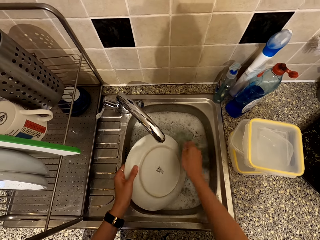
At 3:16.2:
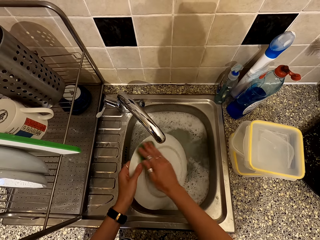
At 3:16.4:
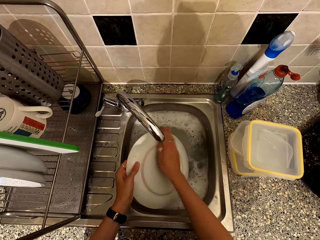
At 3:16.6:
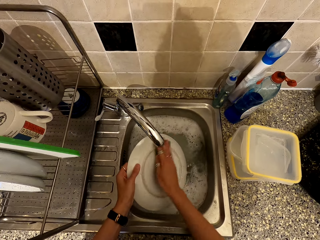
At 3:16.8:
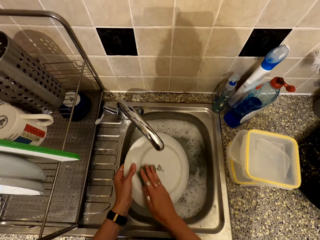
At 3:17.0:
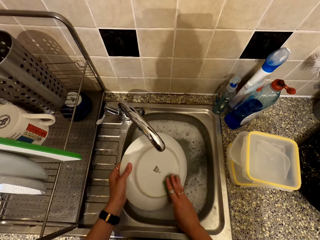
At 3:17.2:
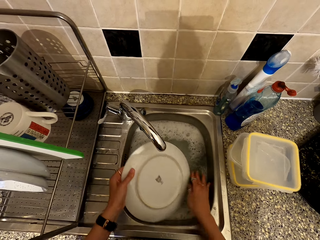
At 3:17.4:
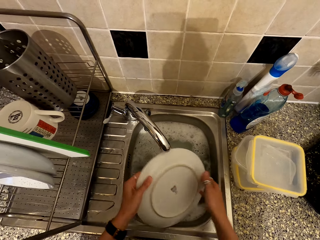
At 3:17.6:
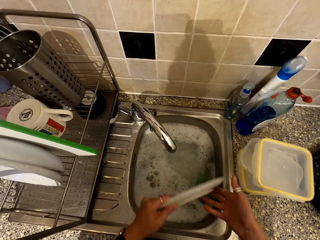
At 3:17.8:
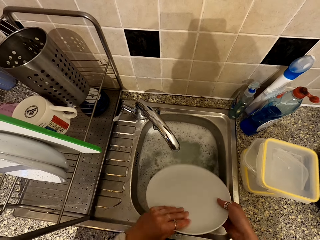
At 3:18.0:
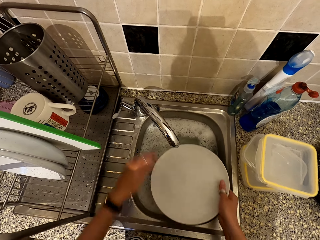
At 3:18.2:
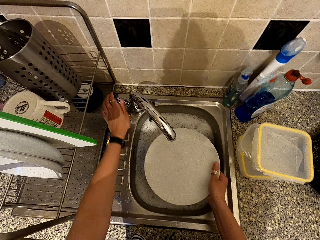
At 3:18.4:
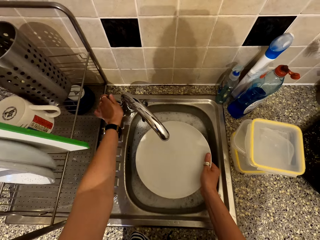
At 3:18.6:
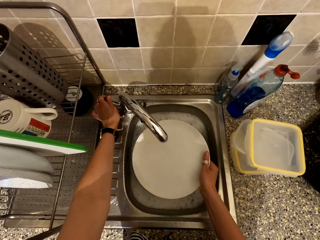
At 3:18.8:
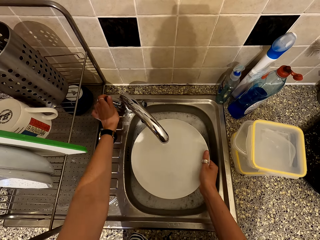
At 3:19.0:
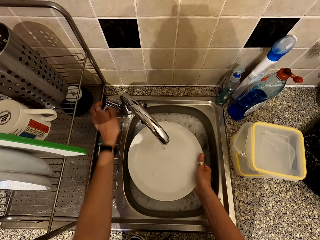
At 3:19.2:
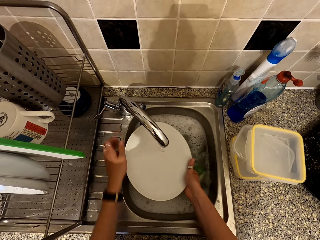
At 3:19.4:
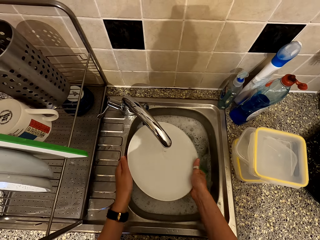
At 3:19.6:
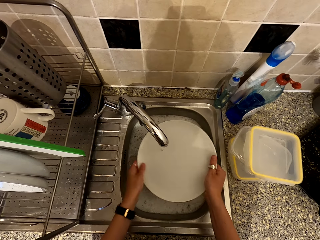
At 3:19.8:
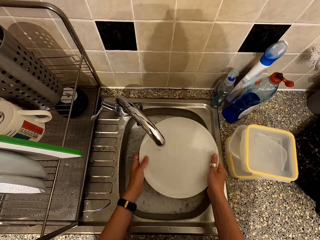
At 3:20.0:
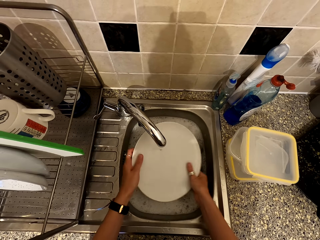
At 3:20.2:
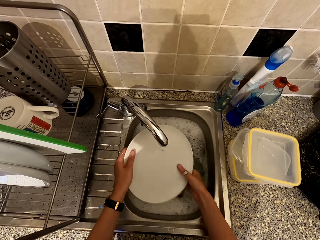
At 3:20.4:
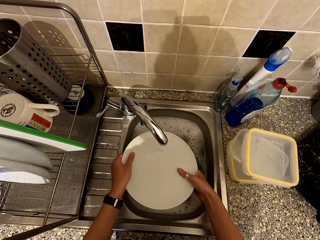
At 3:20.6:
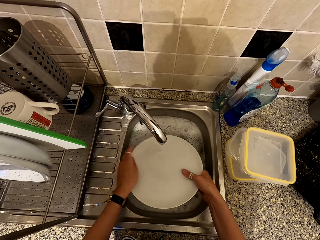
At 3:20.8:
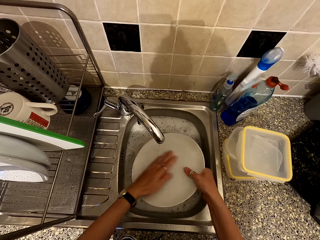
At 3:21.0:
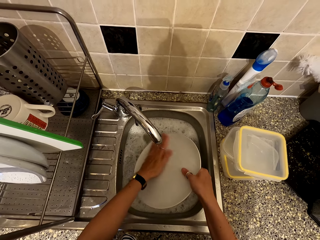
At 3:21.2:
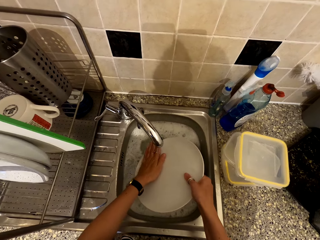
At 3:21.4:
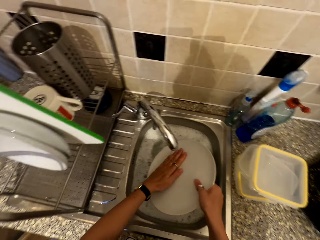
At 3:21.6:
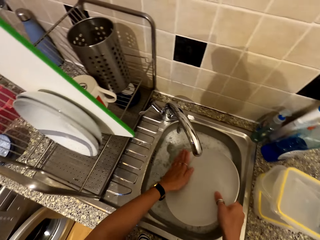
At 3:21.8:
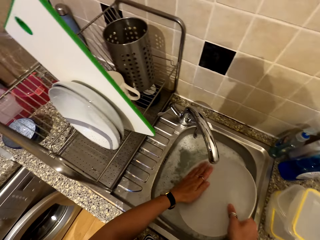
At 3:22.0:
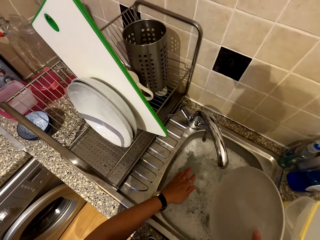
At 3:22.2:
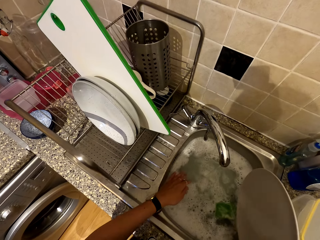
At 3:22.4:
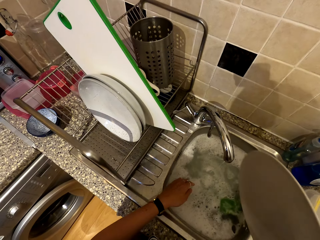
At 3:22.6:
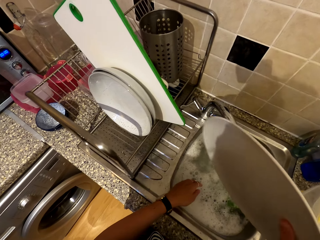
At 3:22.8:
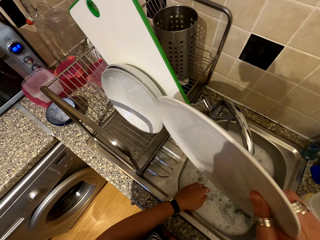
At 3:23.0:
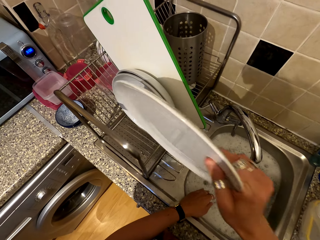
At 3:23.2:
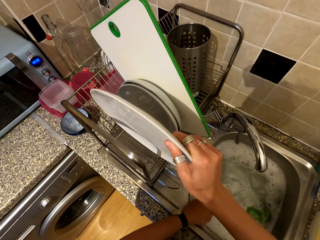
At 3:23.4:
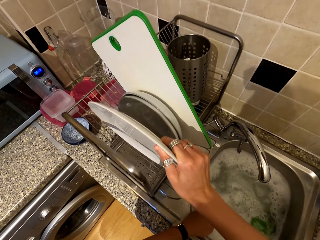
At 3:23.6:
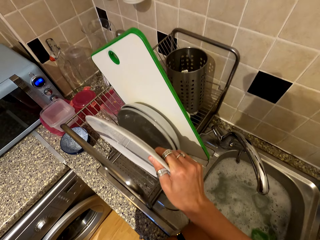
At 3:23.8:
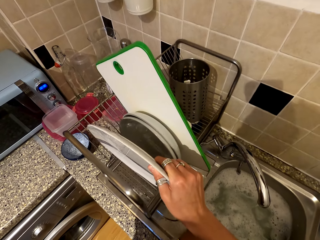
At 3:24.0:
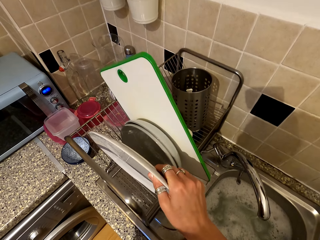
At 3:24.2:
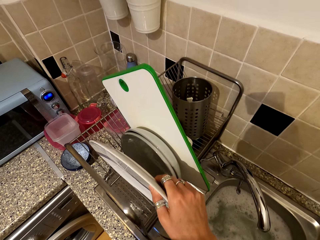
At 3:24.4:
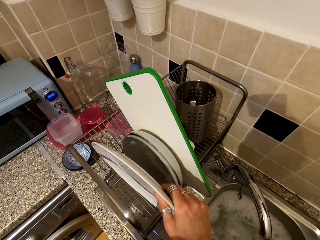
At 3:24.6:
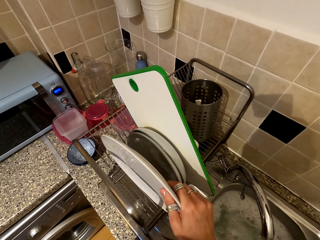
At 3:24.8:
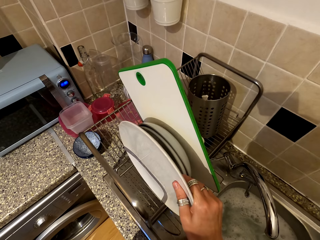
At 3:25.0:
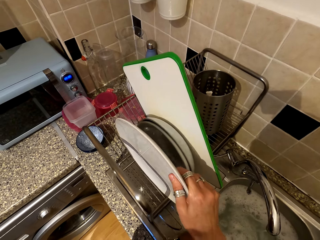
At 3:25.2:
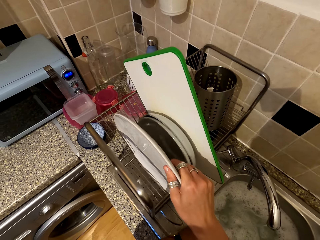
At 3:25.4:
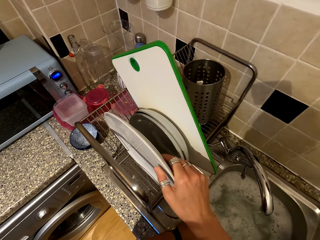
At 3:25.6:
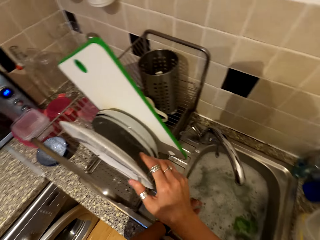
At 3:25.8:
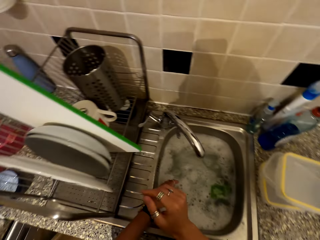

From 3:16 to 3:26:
The camera wearer opens the tap, rinses the plate, and puts the plate on the rack.

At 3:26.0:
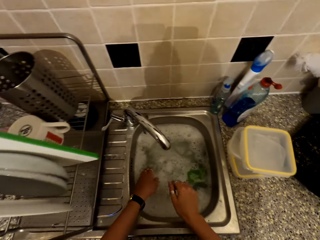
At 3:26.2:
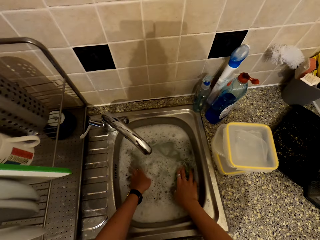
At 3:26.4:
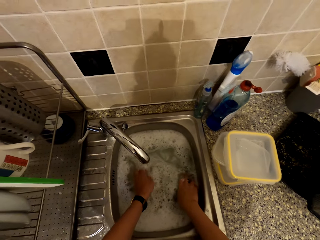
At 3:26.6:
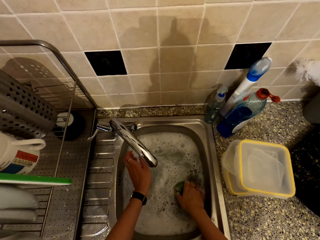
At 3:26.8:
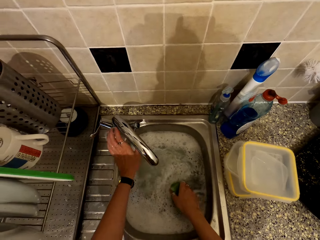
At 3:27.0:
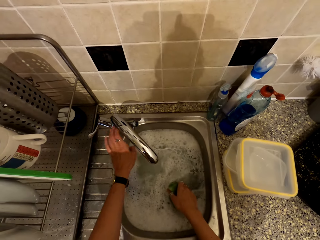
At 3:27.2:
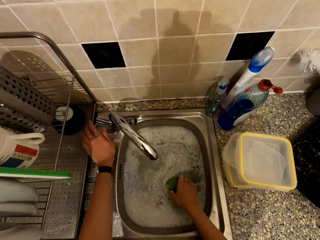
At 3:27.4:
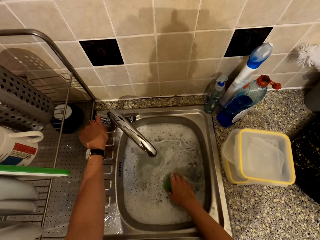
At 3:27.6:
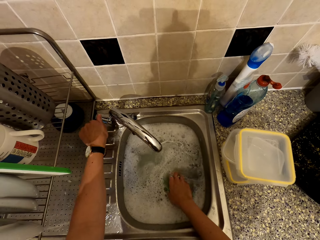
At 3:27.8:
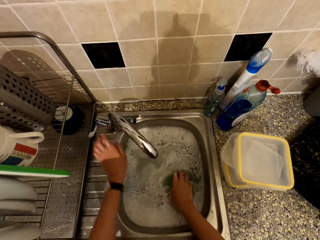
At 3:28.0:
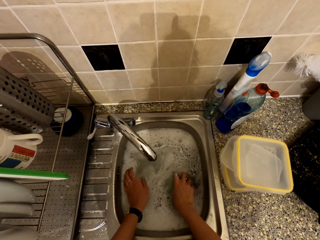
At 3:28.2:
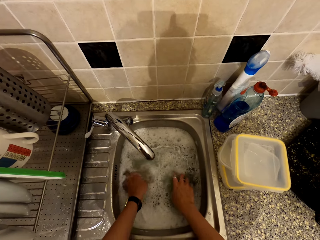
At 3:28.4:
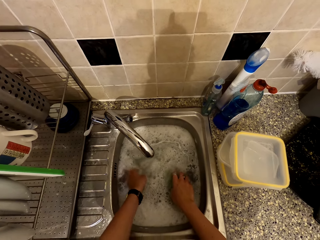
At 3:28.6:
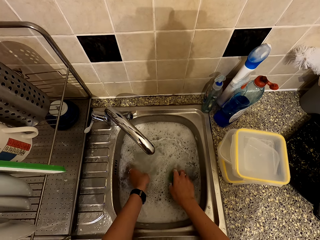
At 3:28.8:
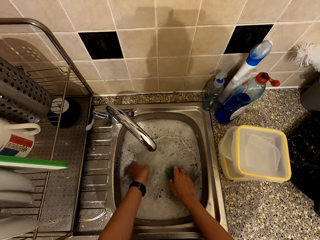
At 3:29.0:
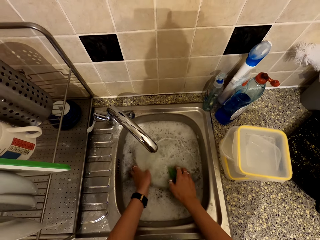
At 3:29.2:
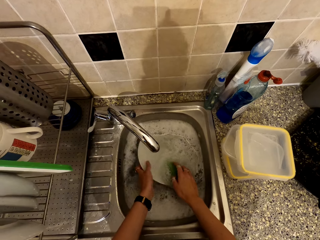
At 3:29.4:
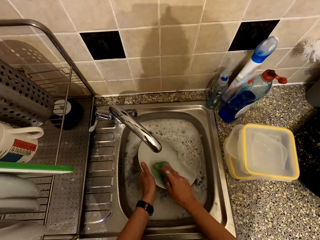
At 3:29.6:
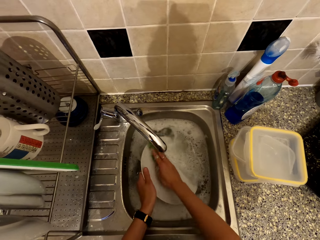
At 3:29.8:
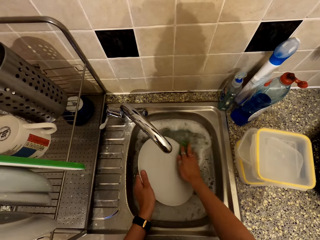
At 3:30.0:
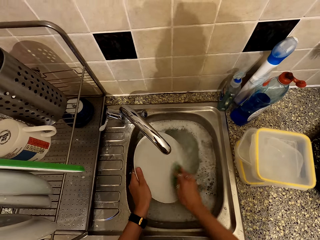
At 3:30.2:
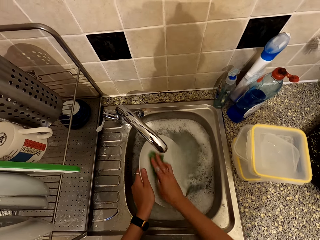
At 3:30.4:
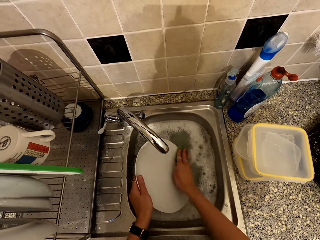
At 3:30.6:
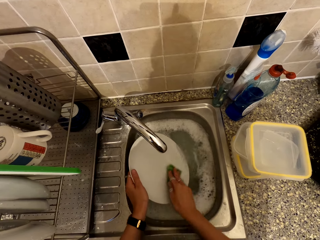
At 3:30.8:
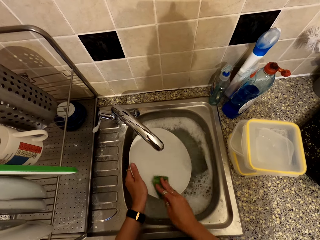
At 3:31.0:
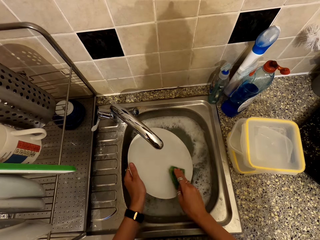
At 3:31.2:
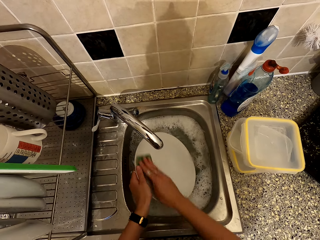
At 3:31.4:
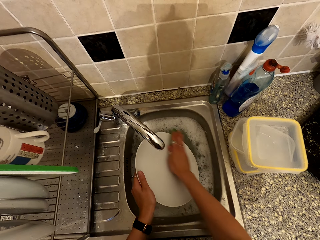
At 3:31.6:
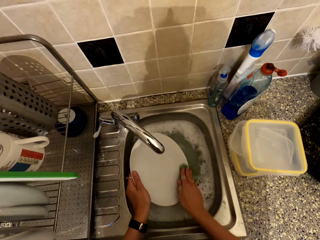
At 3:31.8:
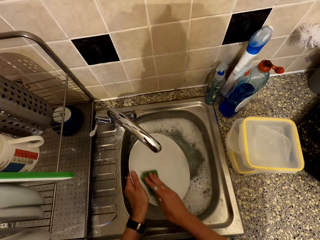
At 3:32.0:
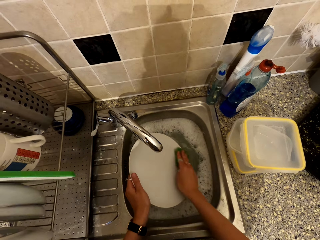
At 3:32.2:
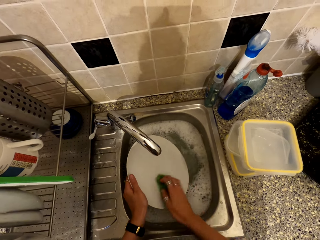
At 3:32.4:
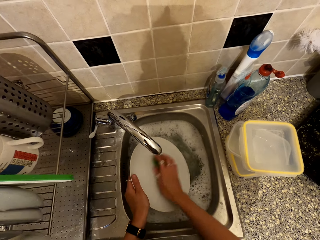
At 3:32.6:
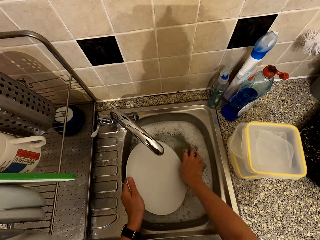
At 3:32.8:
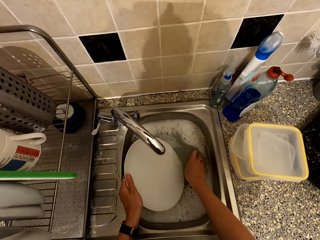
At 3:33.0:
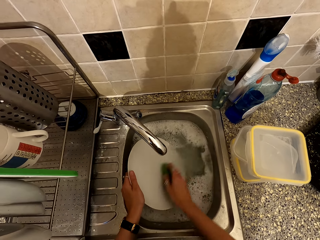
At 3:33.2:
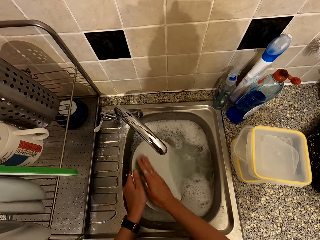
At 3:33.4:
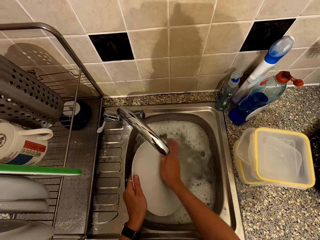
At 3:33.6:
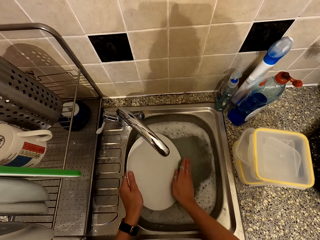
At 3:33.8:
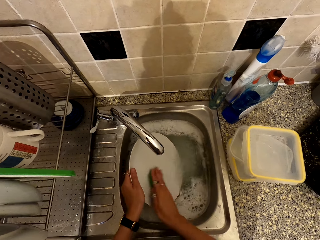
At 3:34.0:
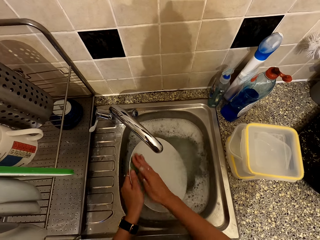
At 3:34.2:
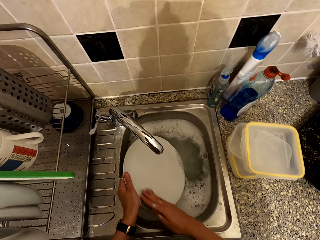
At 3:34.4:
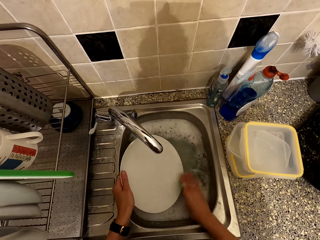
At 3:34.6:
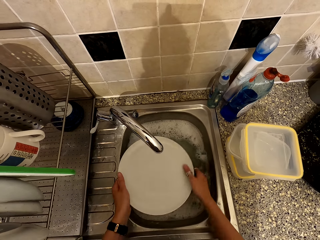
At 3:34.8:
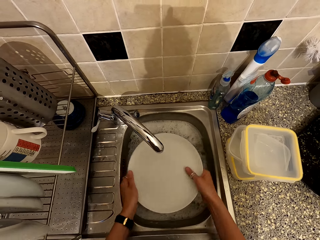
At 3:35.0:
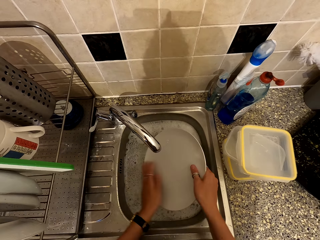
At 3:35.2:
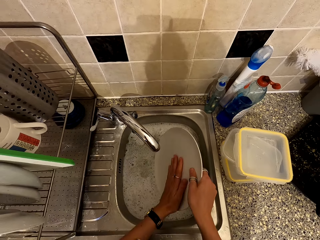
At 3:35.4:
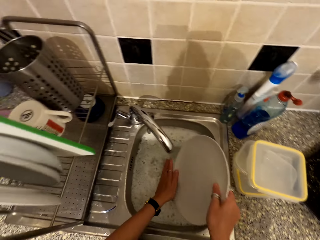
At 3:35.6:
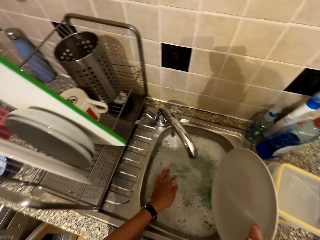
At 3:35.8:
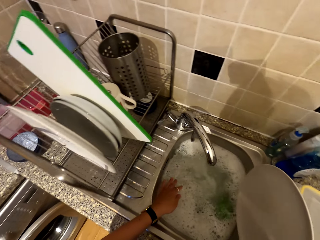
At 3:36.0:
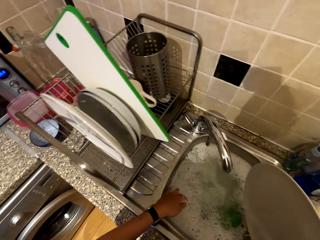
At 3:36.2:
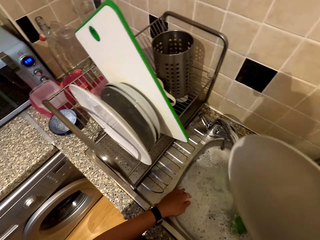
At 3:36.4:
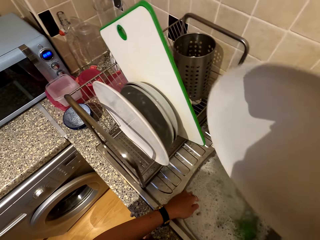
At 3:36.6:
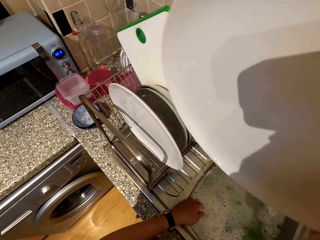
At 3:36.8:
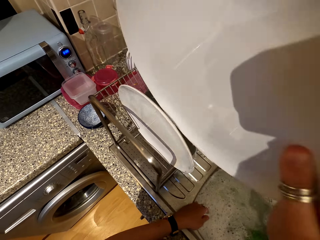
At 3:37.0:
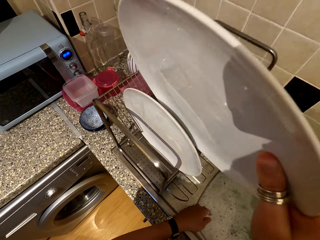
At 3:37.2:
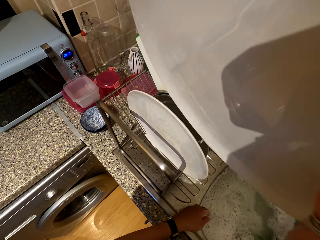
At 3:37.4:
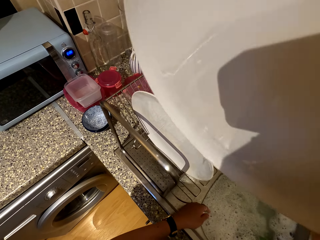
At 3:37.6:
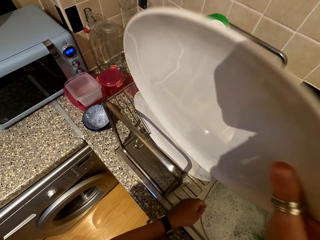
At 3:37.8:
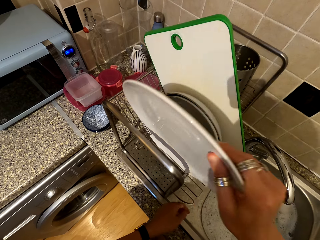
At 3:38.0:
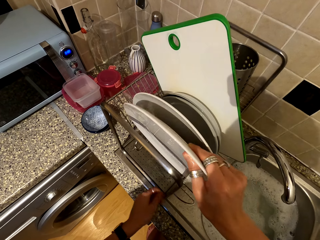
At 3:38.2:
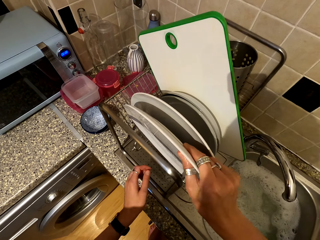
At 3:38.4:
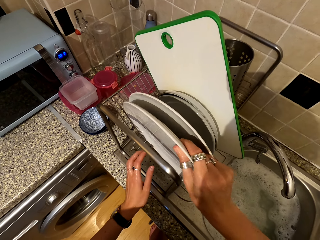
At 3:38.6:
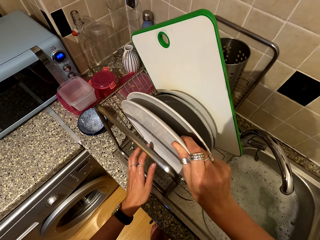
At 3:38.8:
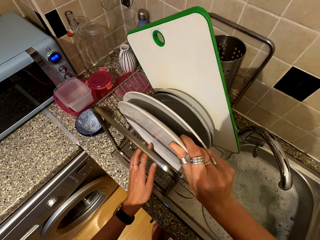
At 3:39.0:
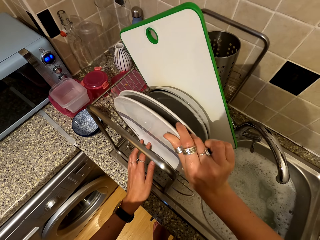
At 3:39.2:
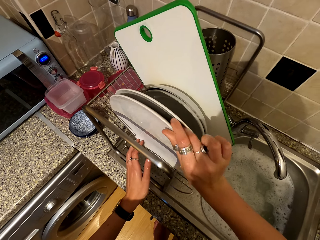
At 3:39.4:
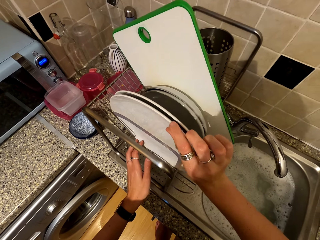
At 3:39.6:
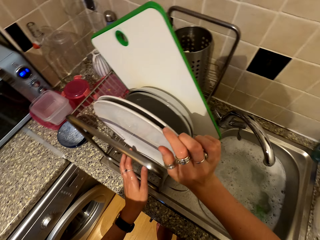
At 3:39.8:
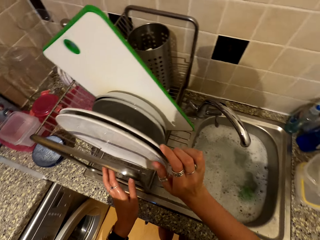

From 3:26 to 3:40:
The camera wearer holds another plate. They open the tap. They regulate the tap. They take a plate. They wash the plate in the sink with a washing sponge. They put the plate on the rack.
